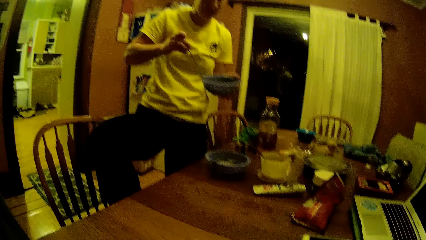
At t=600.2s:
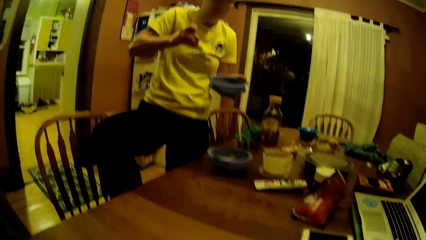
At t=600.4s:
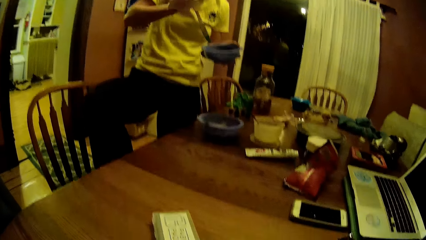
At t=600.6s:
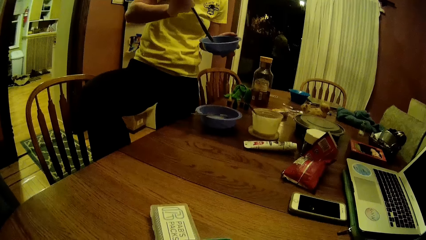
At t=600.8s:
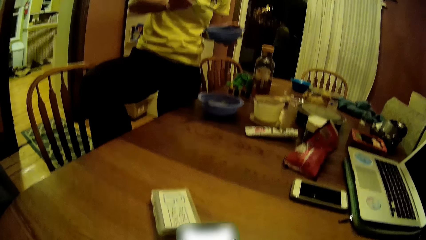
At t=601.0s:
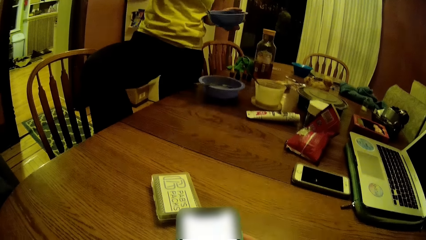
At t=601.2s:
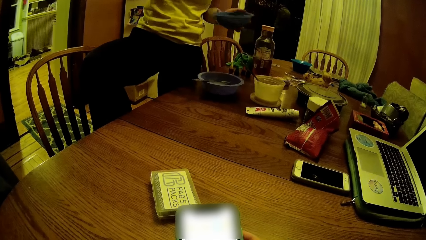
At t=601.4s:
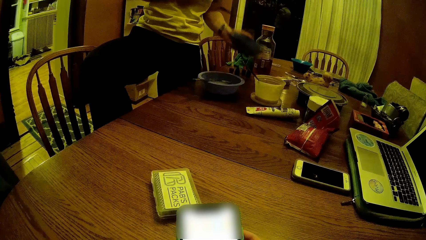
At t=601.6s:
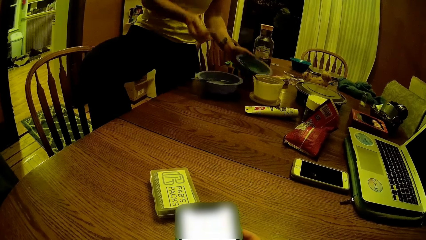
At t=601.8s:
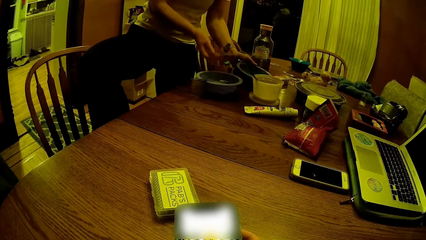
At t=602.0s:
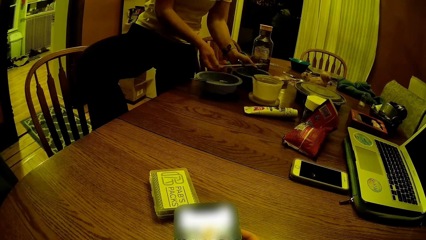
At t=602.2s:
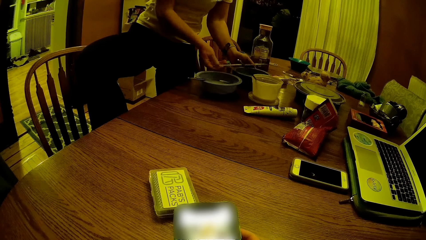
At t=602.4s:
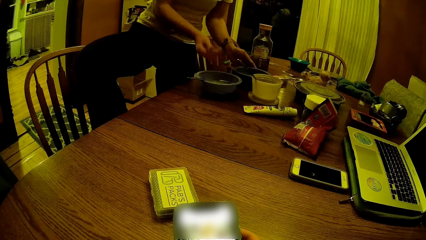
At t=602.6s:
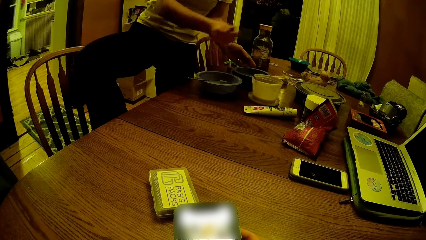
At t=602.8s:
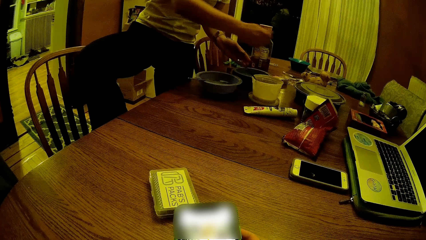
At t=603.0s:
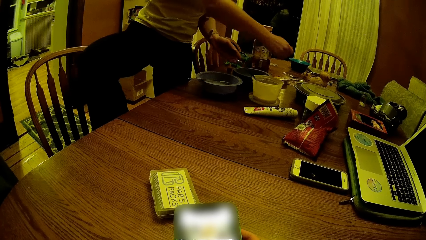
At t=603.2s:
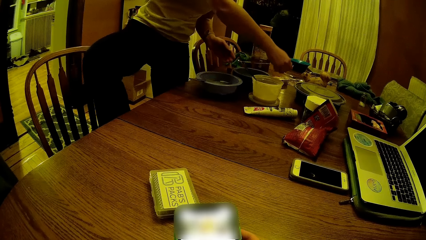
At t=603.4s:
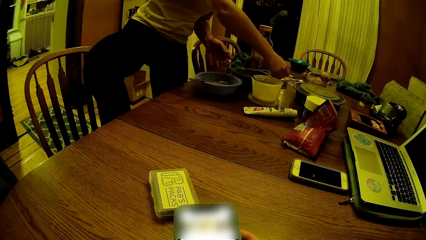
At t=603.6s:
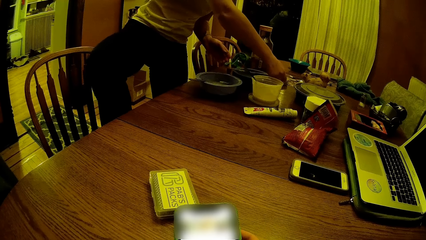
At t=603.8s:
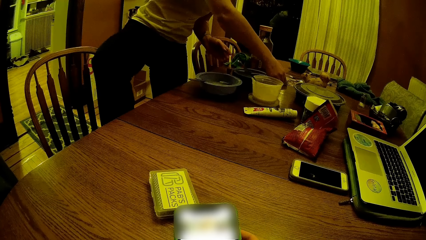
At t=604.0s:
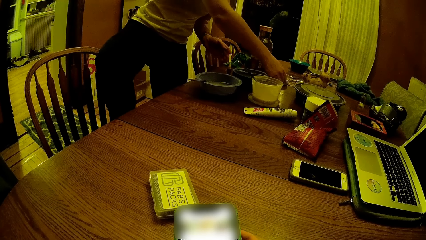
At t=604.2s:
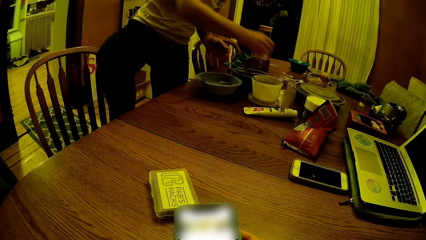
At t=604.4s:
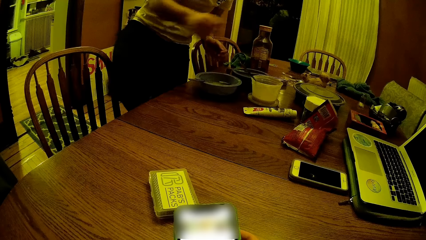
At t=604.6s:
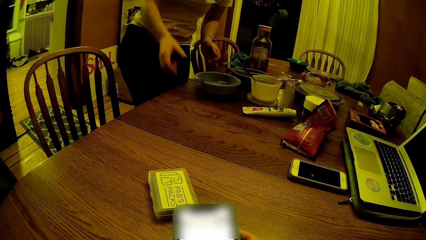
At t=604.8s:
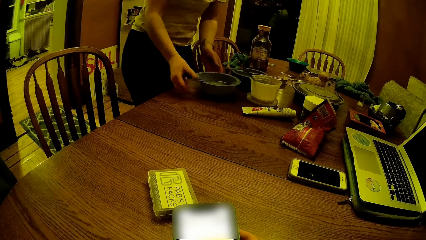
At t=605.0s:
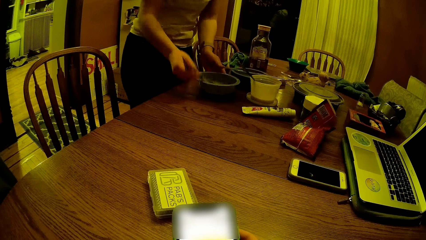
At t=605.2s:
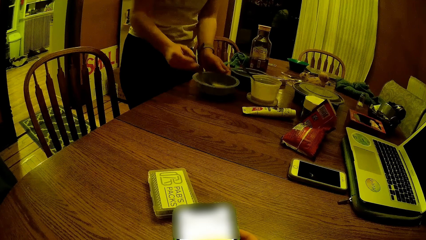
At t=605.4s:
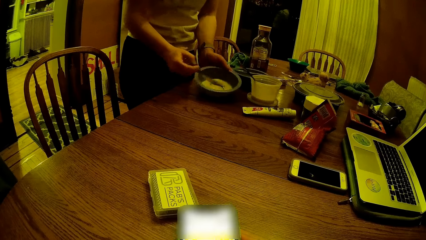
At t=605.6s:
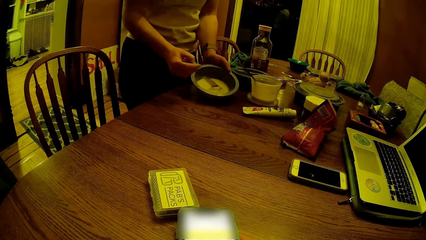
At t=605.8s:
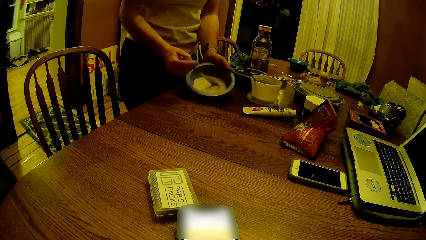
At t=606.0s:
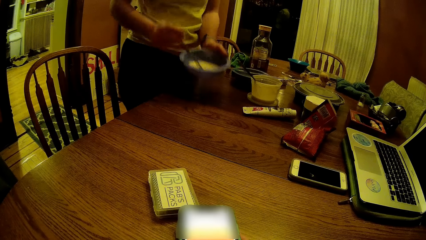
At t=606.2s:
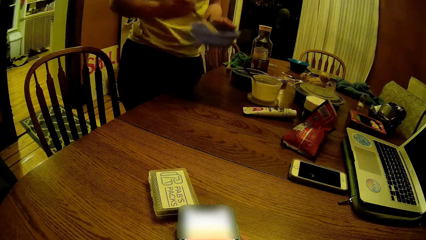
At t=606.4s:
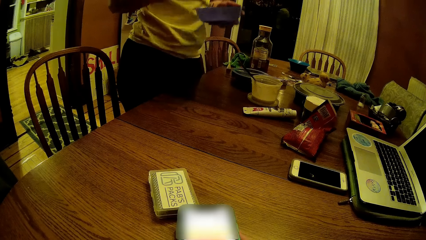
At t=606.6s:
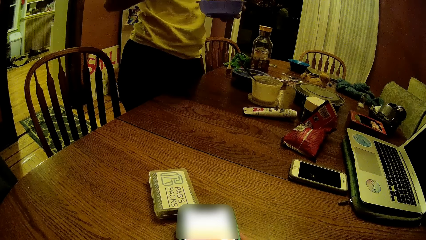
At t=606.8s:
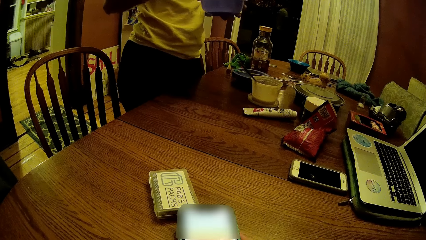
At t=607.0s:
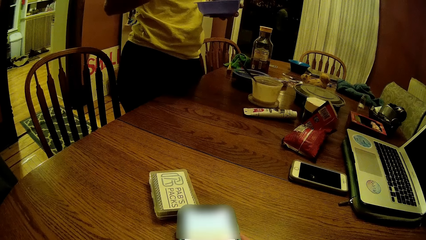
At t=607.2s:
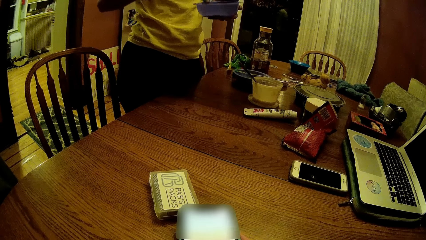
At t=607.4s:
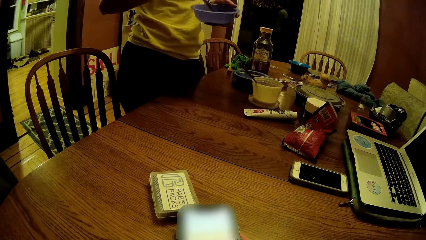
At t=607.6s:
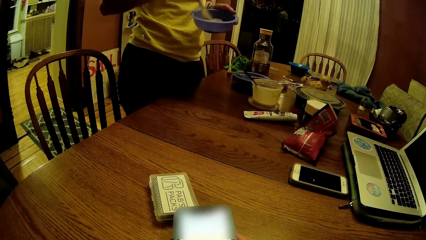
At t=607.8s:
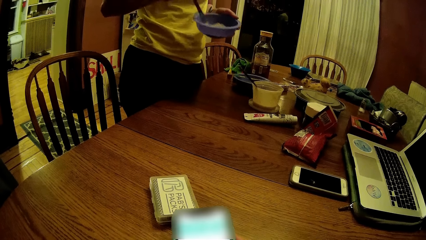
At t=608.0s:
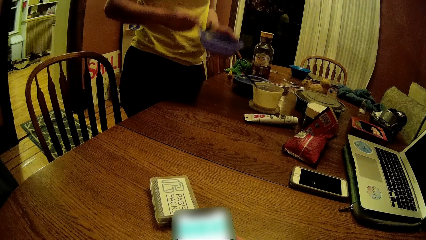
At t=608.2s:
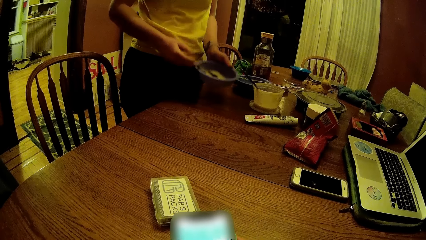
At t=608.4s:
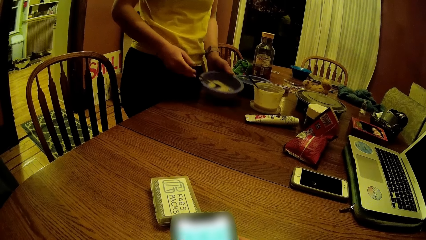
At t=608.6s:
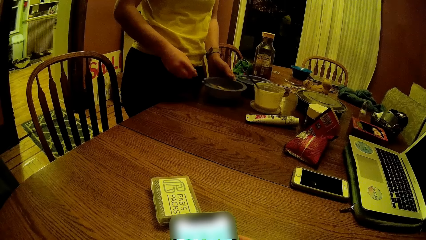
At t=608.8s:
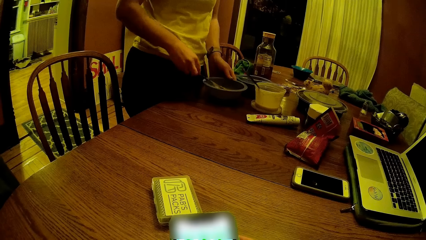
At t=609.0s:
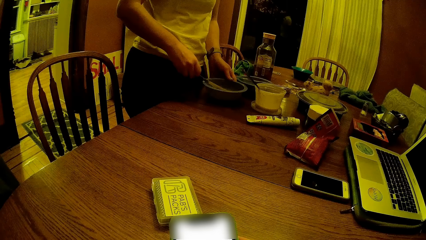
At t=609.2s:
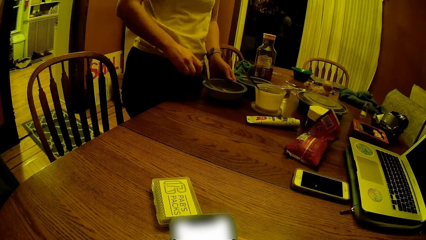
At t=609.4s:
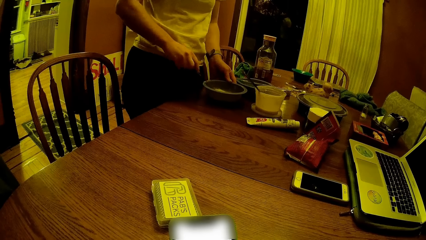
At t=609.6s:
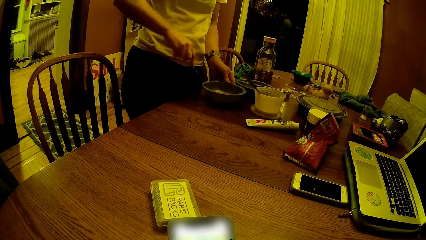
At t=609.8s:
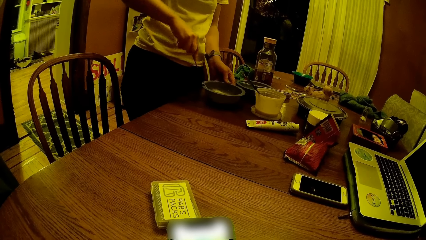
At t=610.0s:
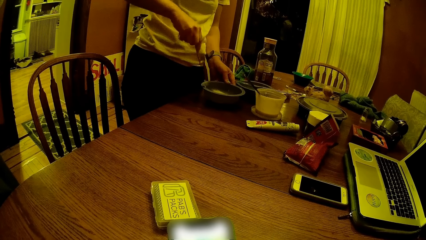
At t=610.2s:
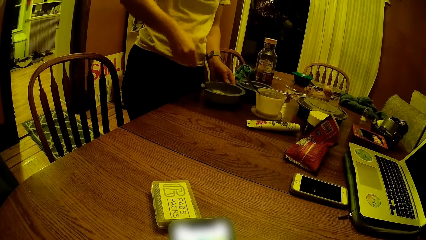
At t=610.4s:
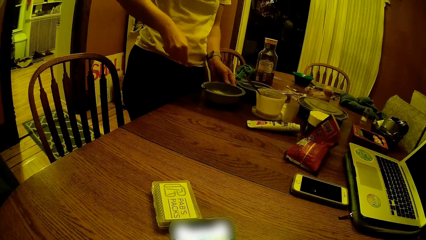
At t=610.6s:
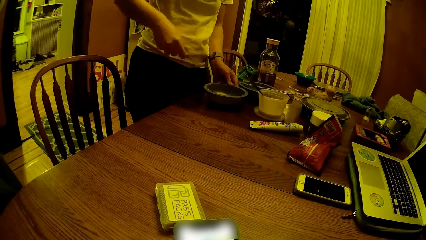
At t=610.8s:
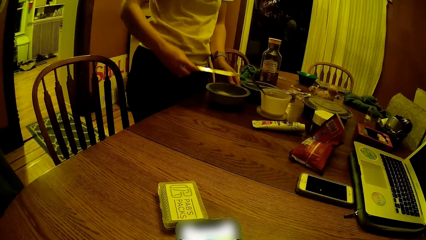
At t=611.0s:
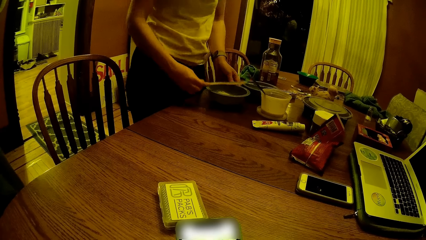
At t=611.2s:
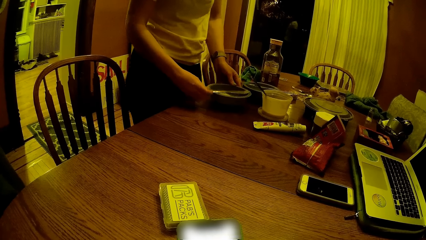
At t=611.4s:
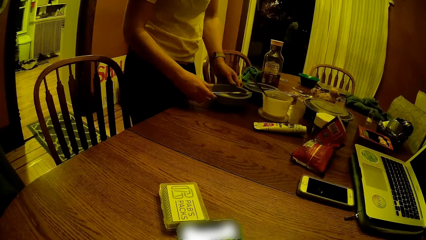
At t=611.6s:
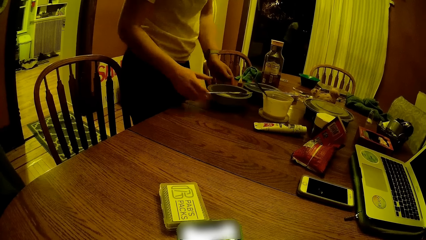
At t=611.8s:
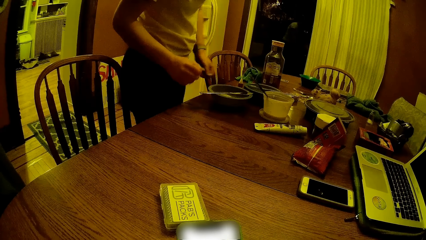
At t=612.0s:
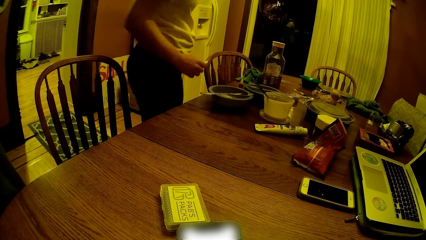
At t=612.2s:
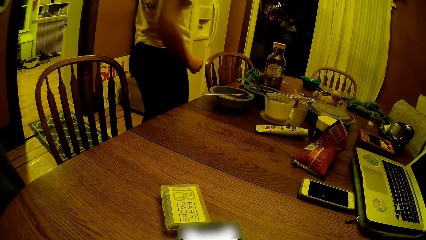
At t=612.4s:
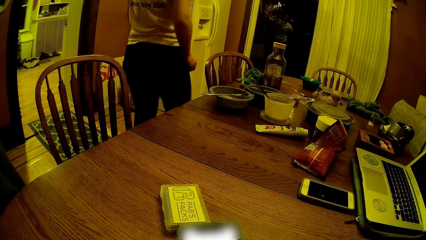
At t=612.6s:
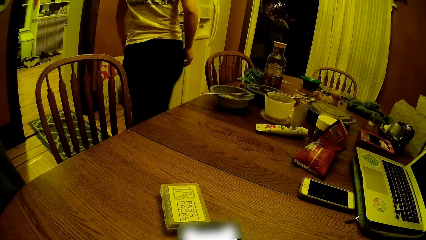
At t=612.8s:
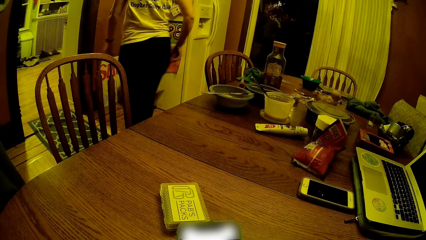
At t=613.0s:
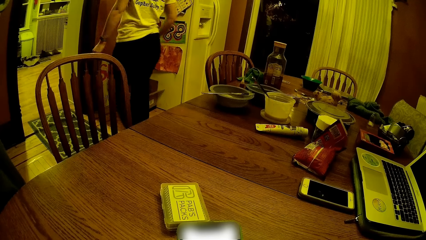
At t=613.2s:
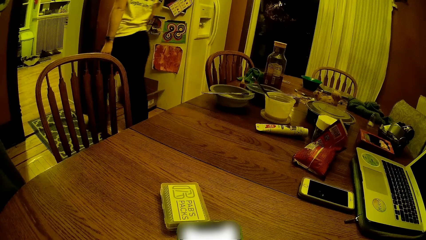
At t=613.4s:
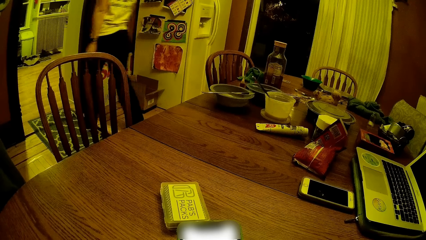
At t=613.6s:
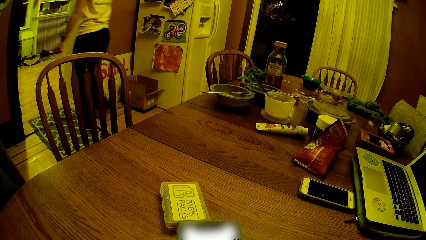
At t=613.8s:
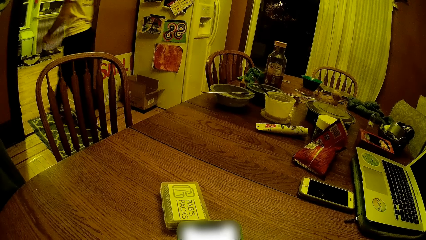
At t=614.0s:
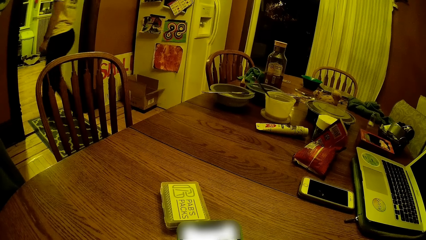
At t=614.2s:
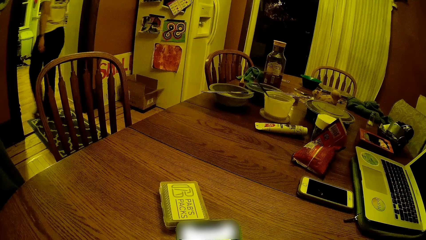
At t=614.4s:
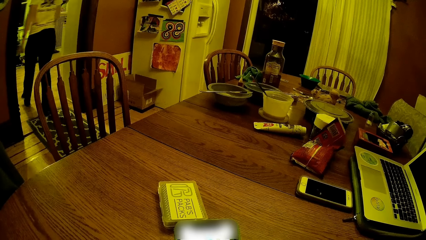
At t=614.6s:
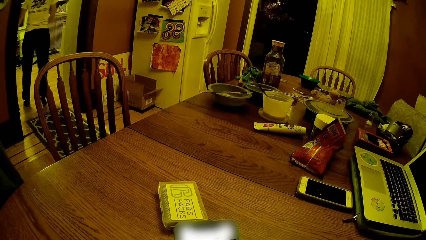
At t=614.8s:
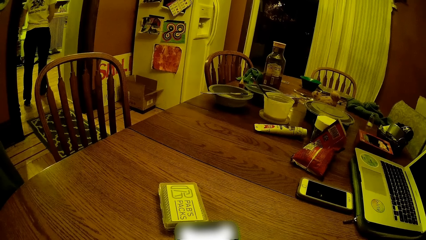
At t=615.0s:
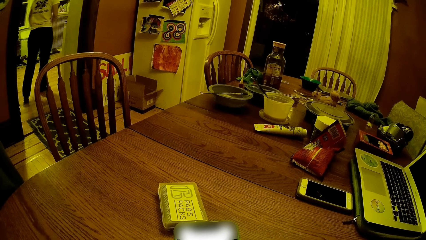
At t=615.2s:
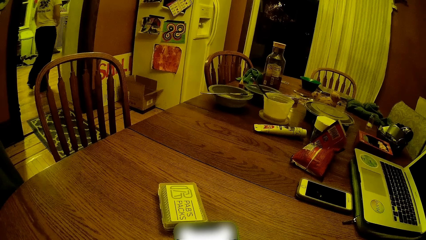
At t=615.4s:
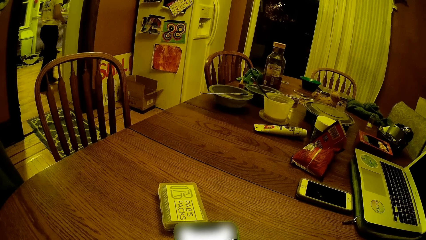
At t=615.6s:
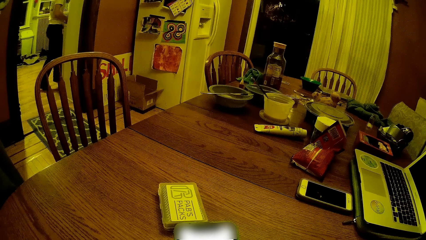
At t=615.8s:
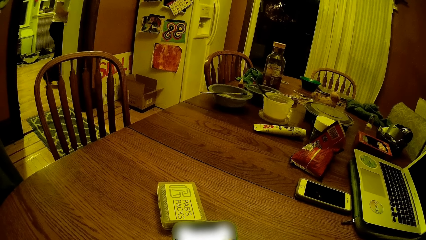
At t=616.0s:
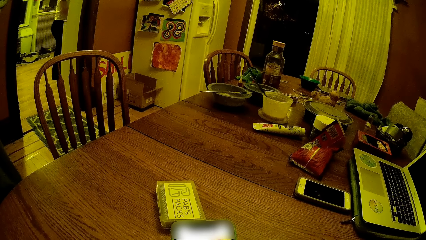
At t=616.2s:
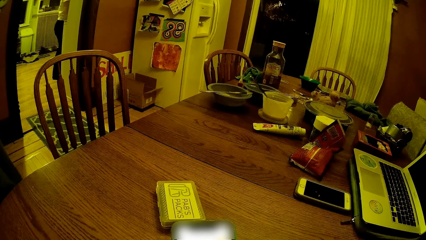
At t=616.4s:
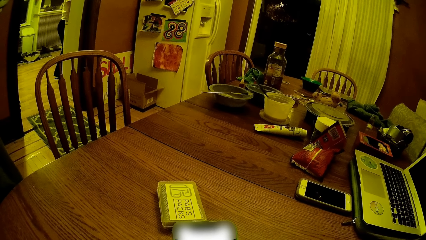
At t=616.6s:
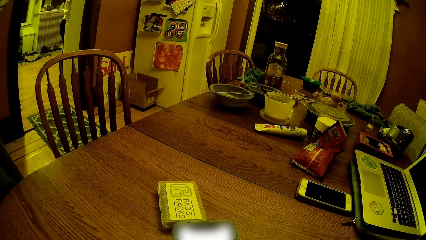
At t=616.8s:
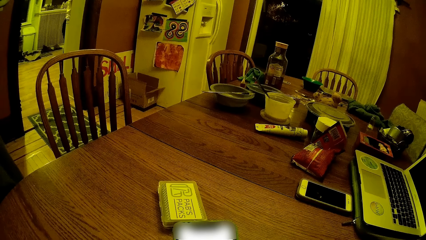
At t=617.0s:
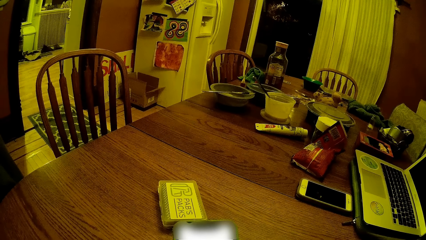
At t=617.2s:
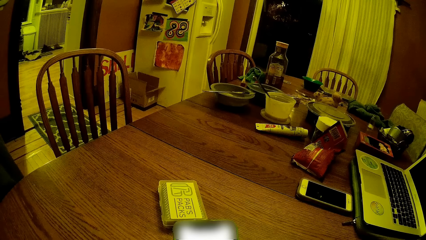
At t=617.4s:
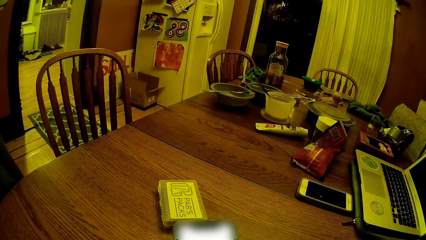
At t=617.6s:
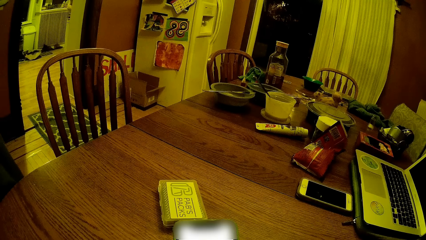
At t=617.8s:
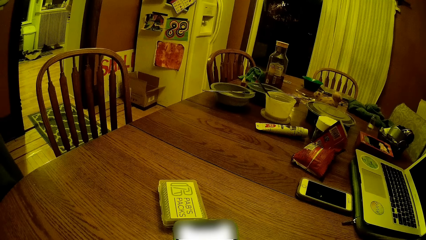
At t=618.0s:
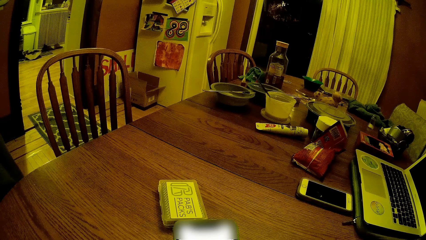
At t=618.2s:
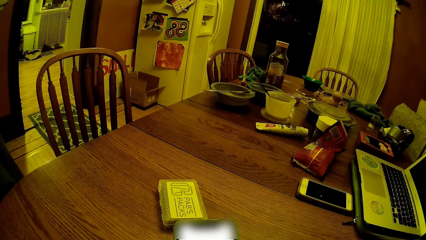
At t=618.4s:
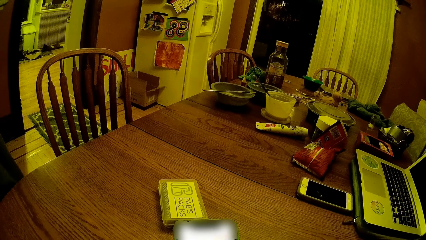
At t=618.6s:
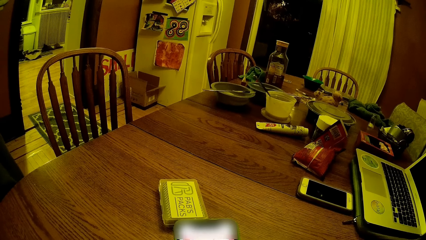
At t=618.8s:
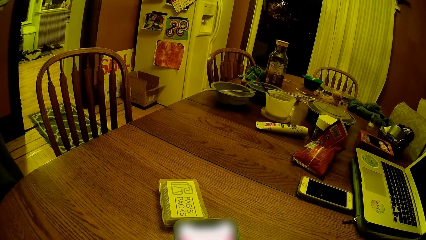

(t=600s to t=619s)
The woman wipes off the paste from the table knife at the tip of the plate. She drops the plate on a dining table with her left hand. She drops the table knife on the plate with her right hand. She drops her right leg from the chair. She picks up the table knife inside the plate on the table with her right hand. She mixes a paste in the plate with the table knife in her right hand. She picks up the plate from the table with her left hand. She mixes the paste in the plate with the table knife in her right hand again. She drops the plate on the table with her left hand. She wipes off the paste from the table knife at the tip of the plate. She scoops something from the knife. She drops the table knife on the plate with her right hand. She removes both hands from the plate. She walks into the kitchen.
